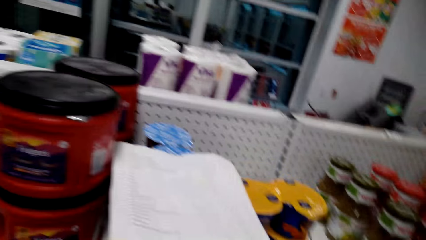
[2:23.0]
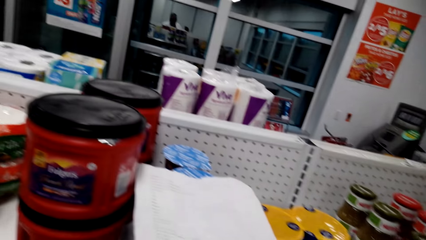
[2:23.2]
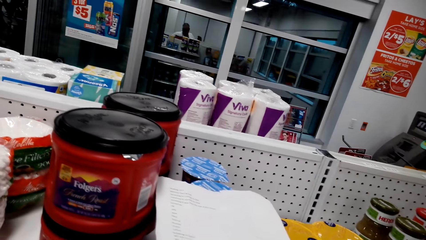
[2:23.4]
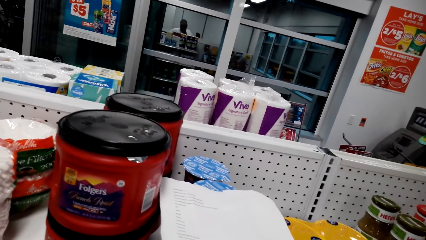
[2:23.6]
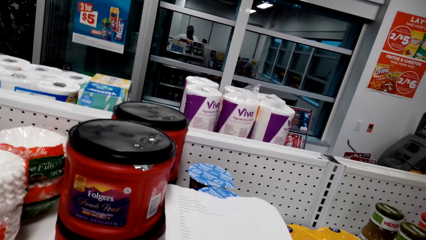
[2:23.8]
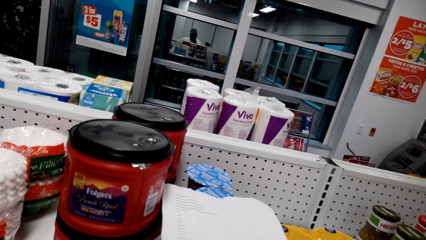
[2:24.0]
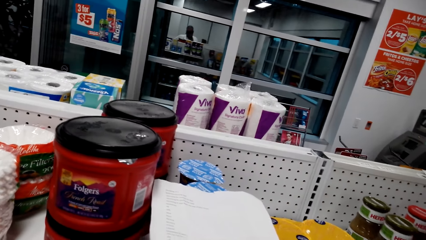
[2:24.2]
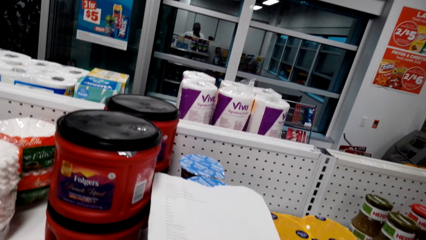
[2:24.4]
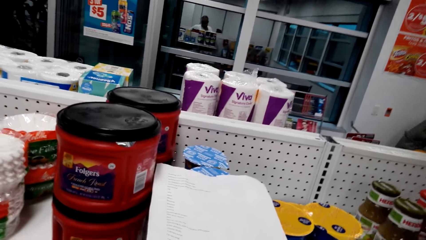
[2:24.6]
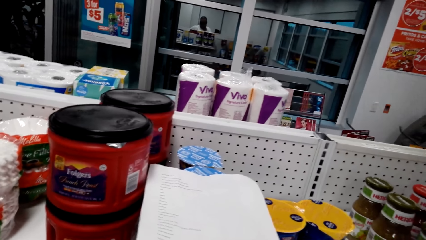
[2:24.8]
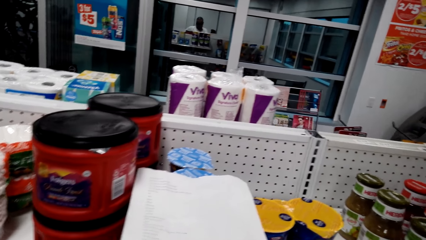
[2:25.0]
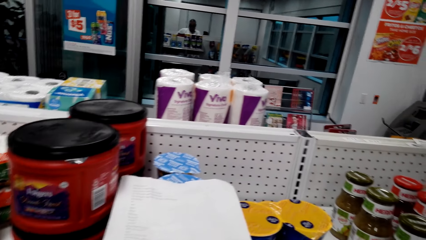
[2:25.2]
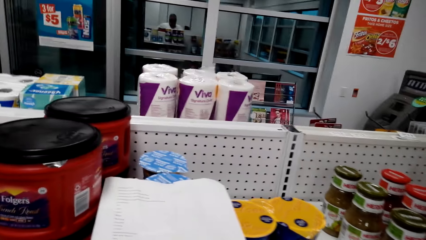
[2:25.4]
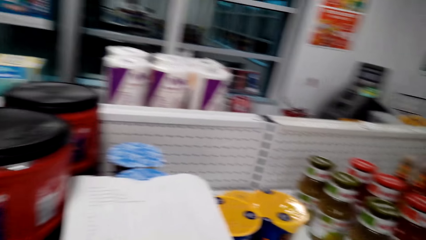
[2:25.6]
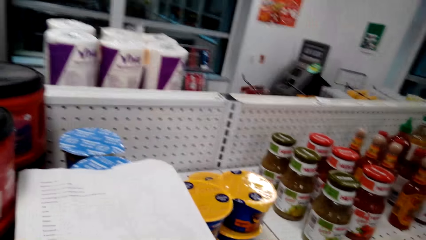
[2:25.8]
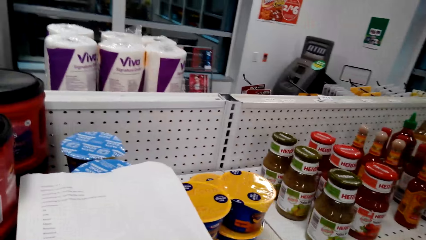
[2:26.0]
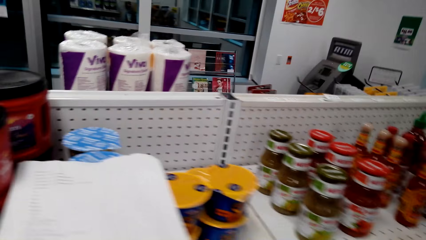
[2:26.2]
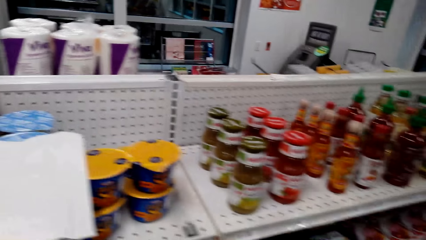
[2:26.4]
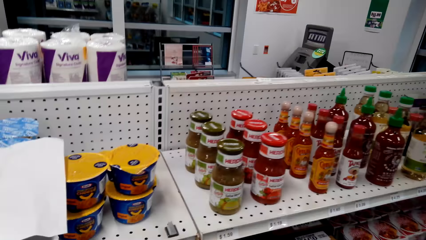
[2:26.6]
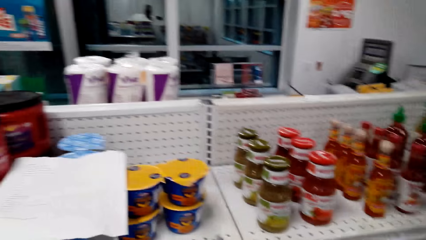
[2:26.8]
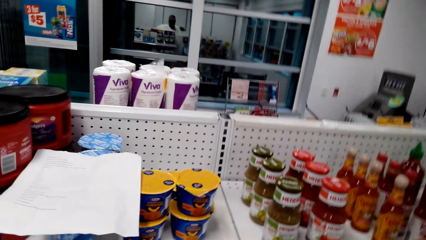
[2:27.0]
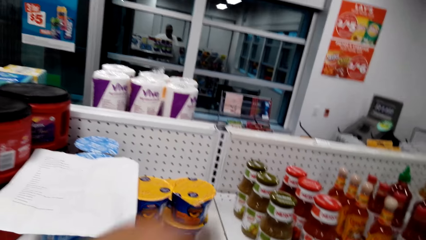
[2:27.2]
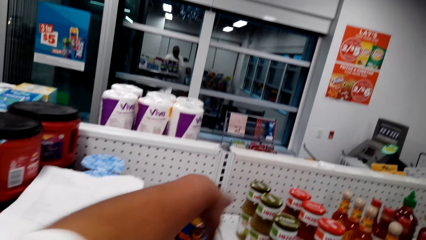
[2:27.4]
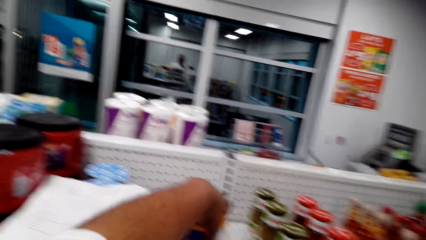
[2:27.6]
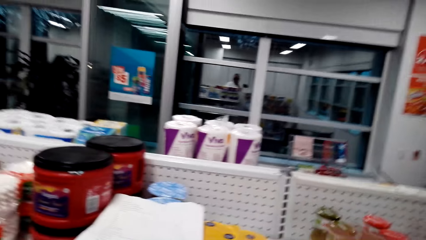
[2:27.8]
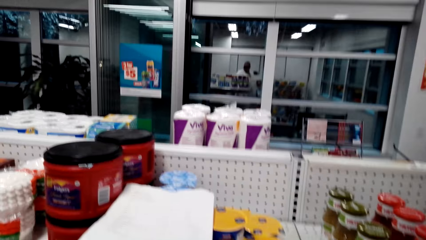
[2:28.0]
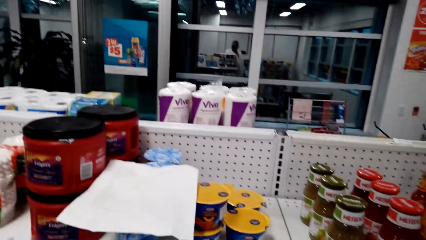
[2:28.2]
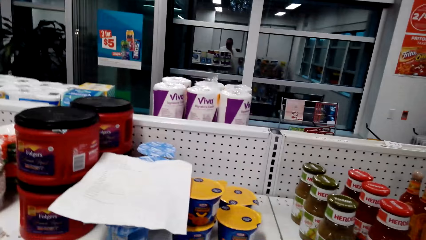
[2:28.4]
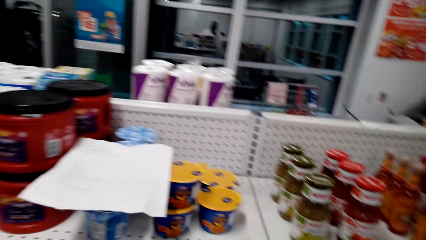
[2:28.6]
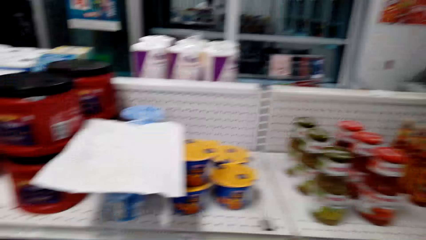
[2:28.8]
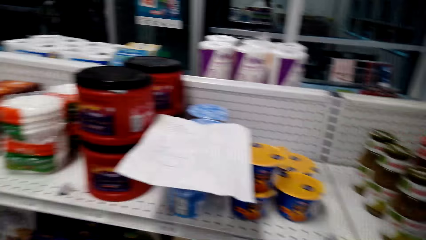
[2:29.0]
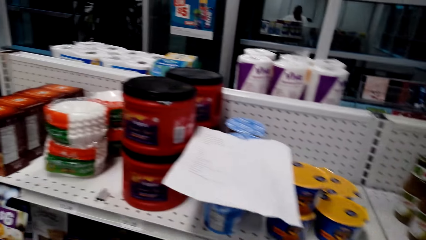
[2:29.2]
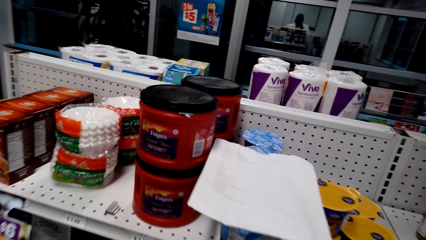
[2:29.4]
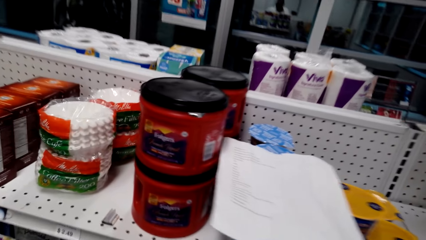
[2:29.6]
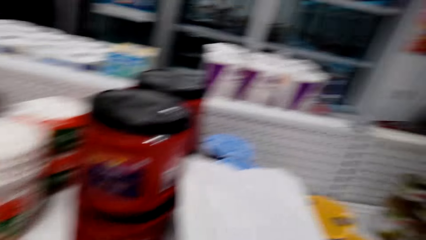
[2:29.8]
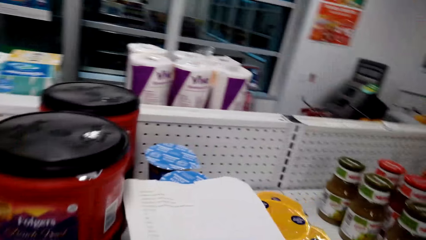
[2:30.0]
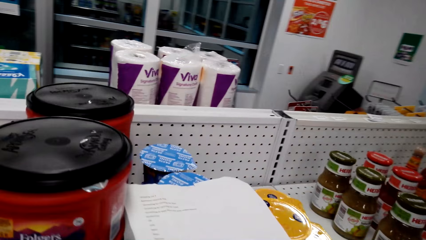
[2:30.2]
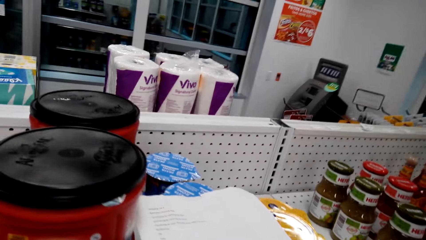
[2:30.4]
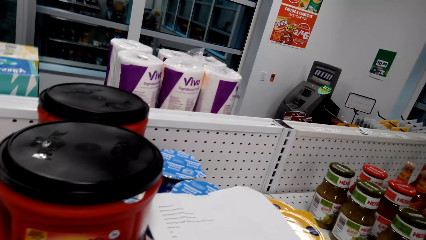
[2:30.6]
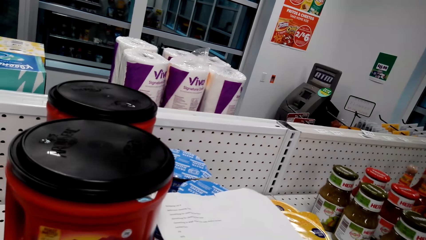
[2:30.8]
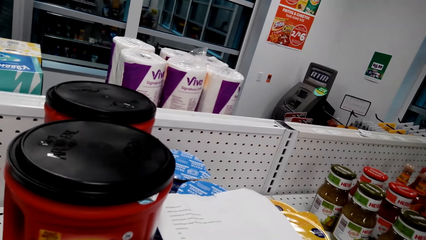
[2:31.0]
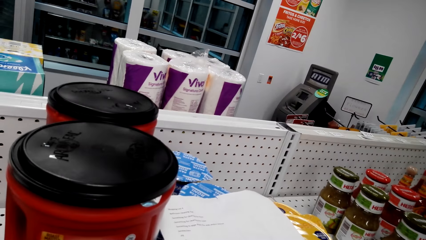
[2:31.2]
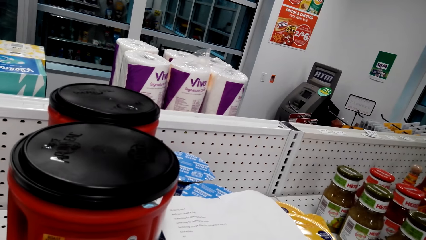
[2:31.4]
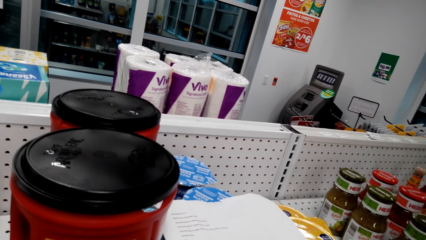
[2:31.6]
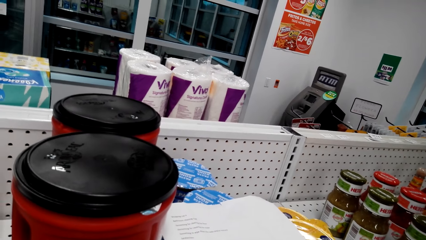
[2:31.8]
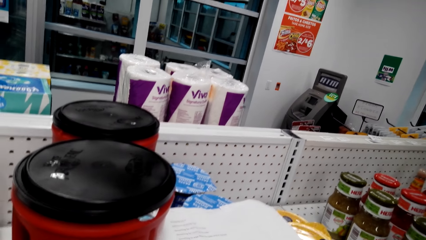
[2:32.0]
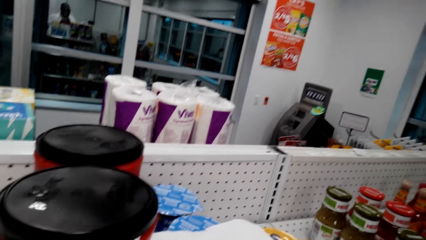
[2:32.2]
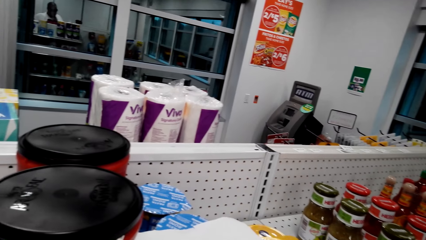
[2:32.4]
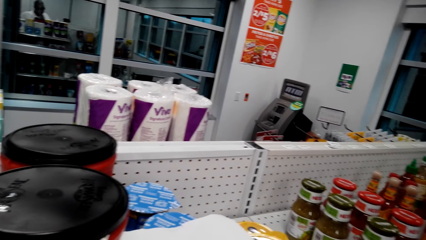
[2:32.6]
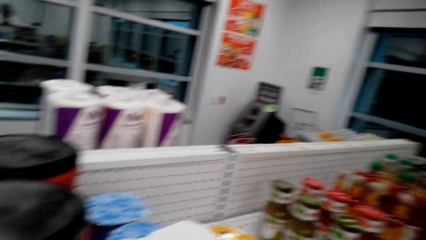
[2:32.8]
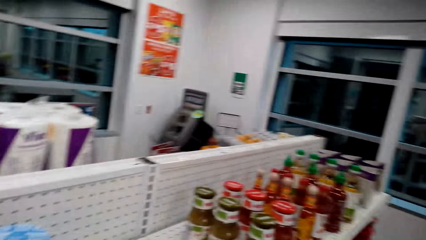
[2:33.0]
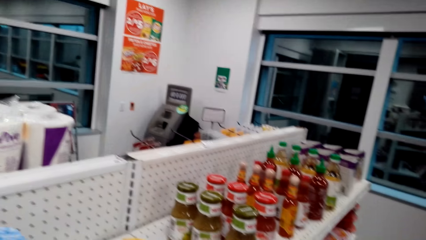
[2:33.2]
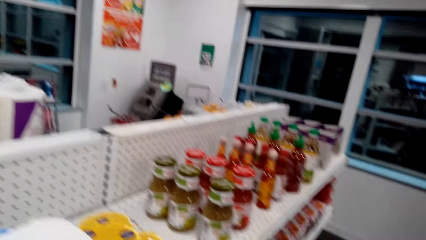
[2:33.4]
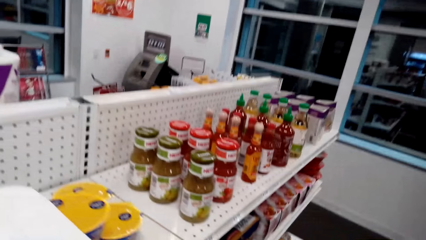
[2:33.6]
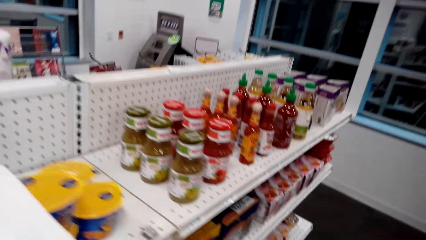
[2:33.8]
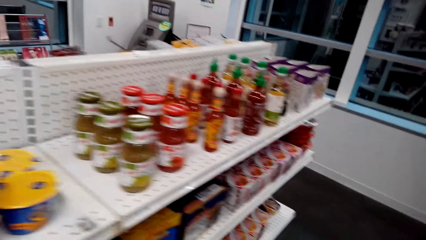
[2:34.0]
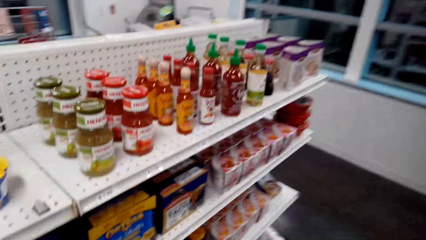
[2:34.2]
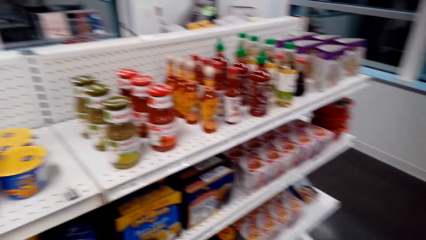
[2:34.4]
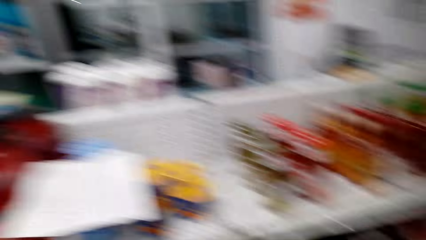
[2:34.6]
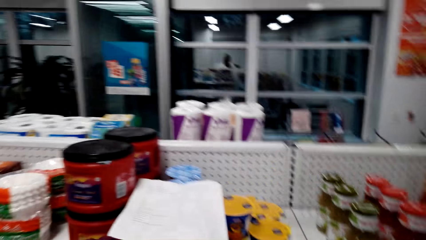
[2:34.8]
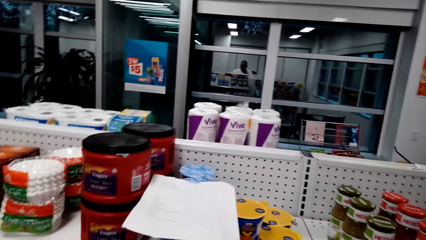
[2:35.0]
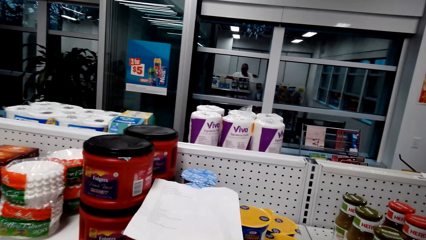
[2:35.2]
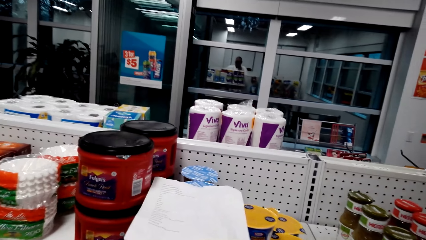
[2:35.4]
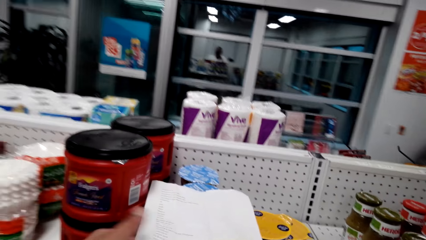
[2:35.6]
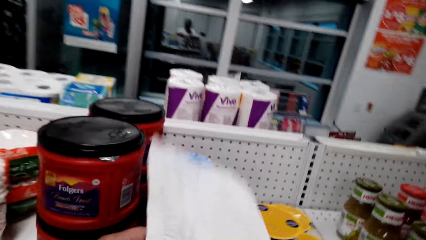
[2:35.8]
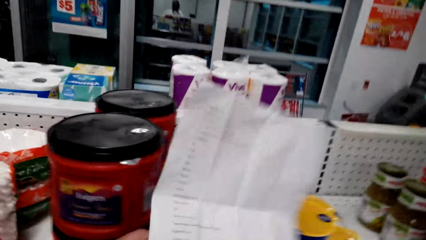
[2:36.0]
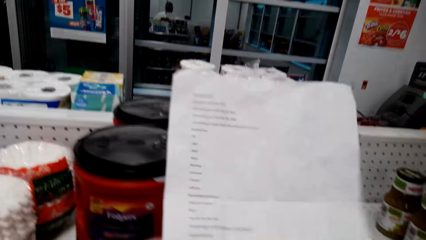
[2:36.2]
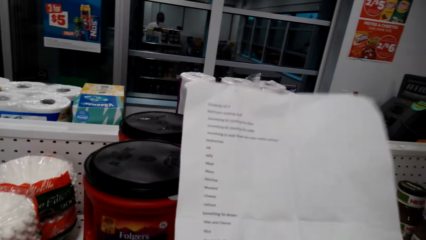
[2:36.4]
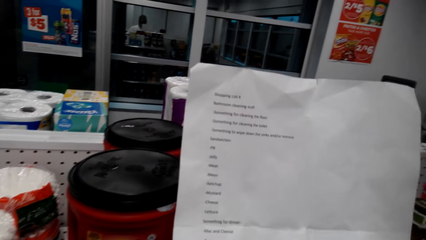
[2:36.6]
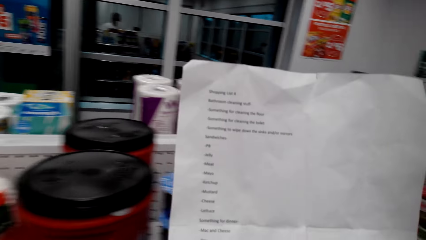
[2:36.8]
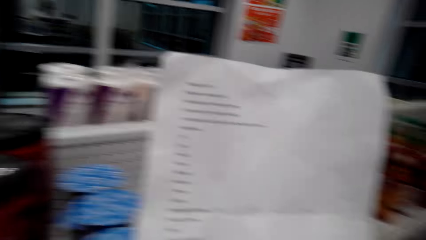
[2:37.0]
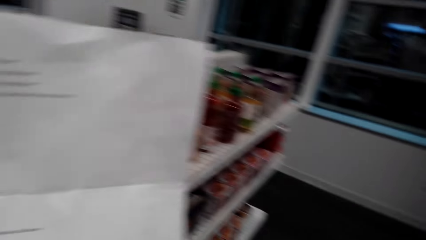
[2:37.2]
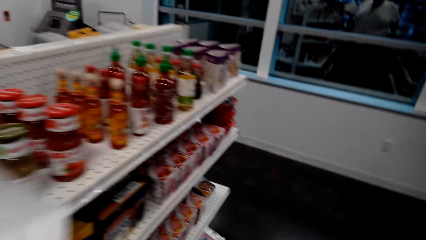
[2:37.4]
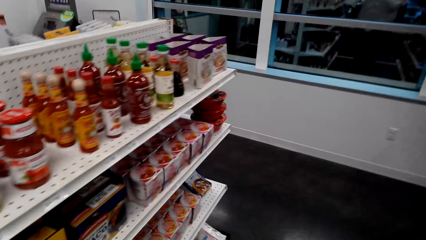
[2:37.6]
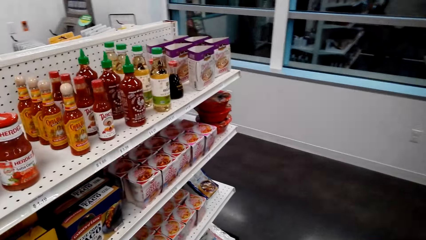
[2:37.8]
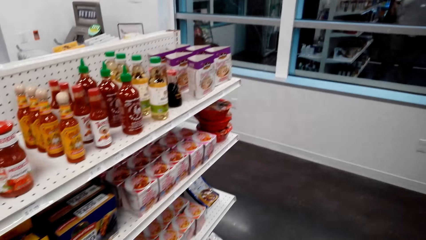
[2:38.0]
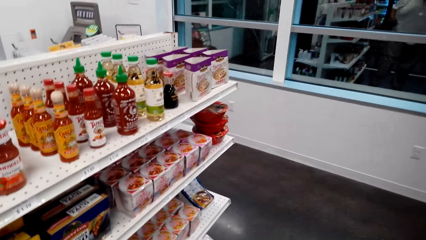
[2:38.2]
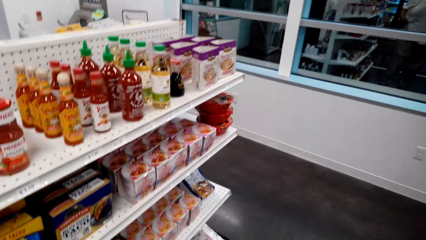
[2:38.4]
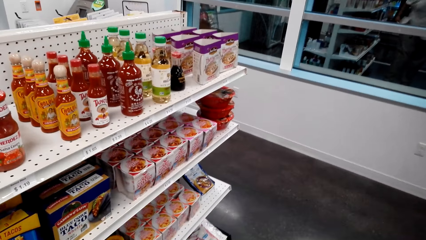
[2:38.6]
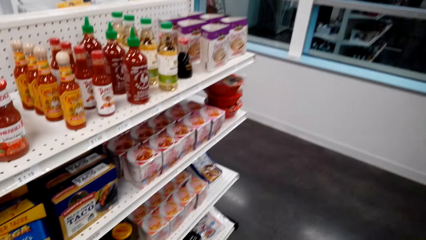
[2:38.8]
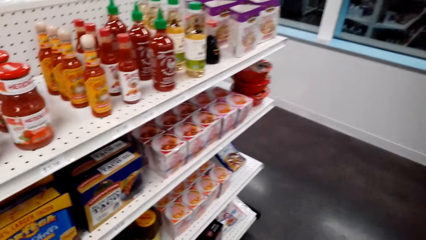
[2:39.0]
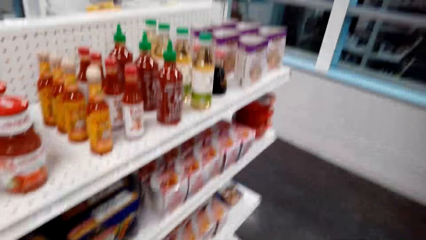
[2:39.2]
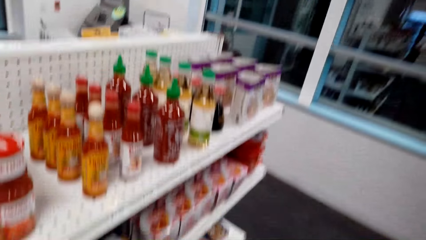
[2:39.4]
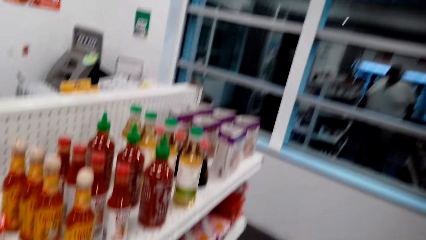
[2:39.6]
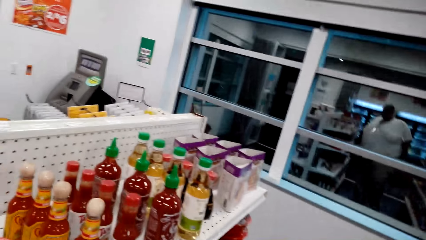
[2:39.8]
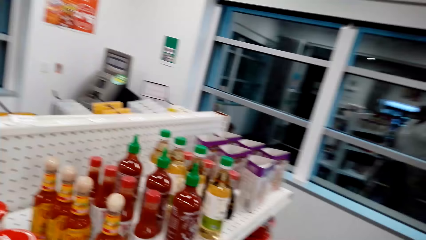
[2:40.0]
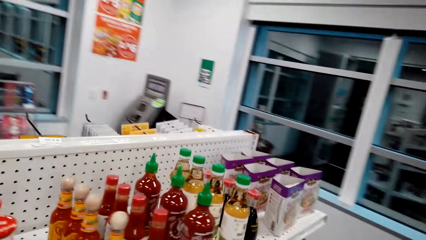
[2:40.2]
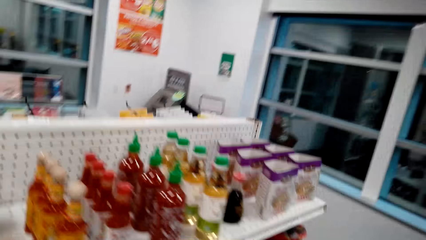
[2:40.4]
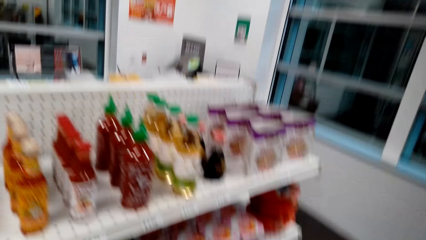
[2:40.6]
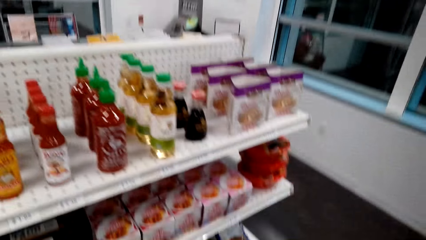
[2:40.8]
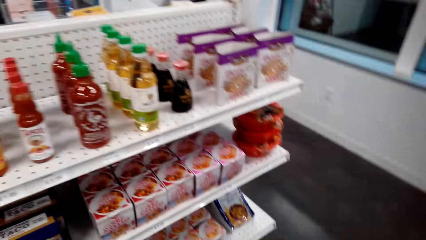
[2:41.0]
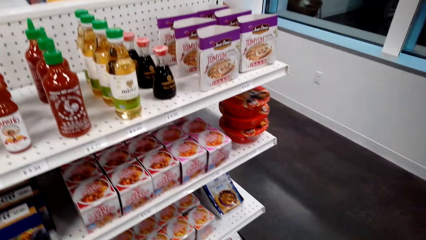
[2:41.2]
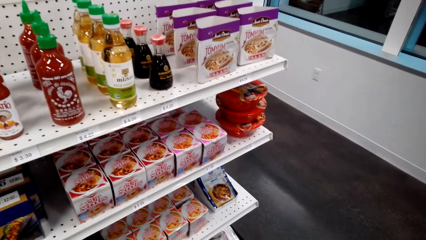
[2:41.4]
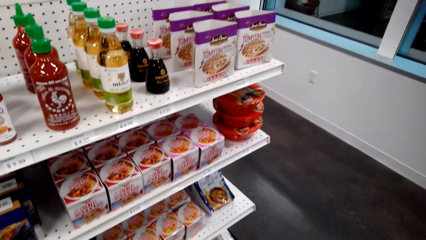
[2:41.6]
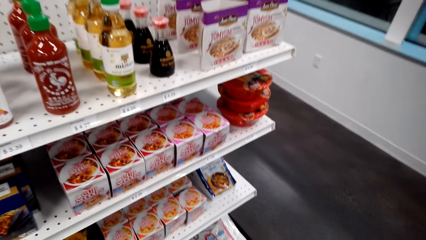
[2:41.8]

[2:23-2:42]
The camera wearer picks something. They pick up the shopping list.
